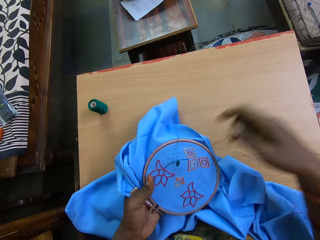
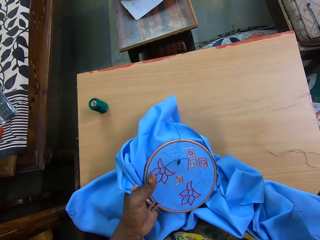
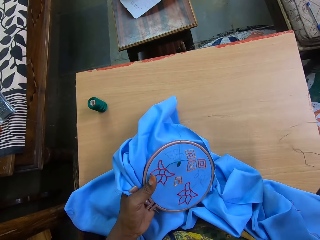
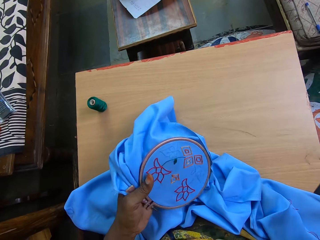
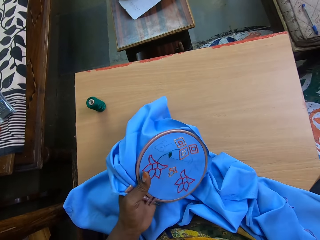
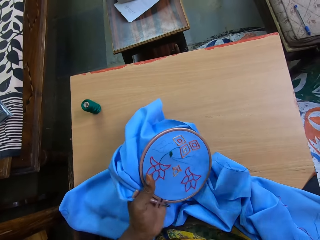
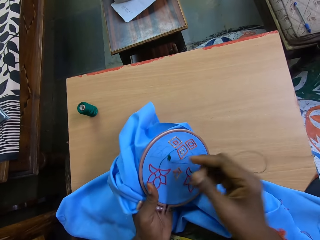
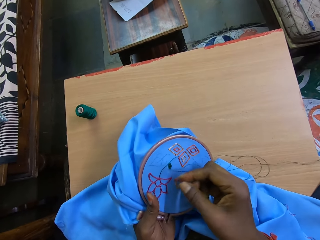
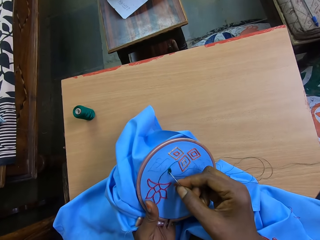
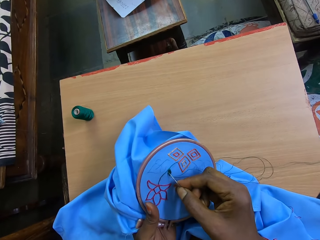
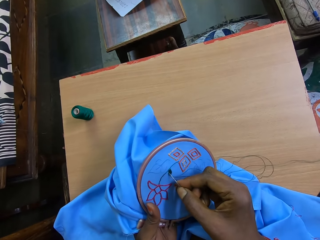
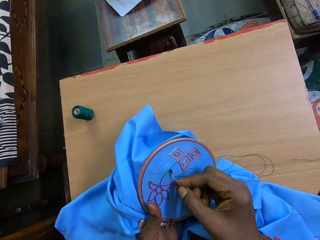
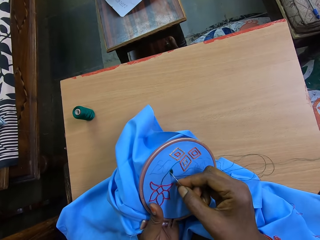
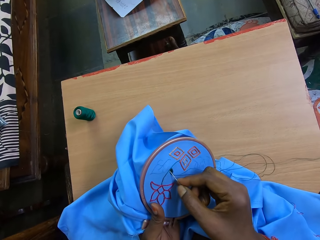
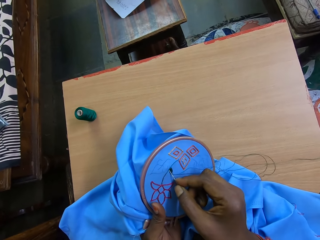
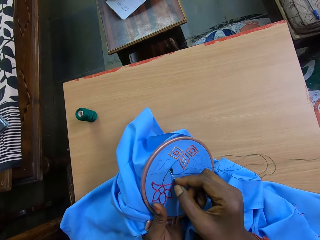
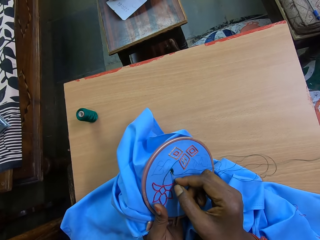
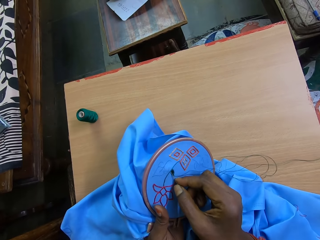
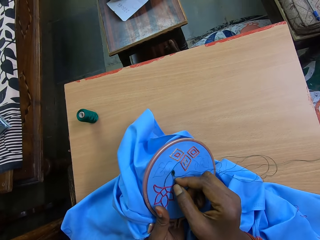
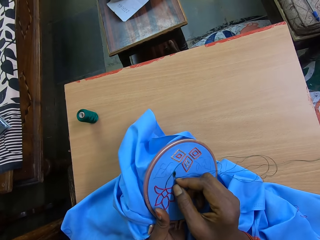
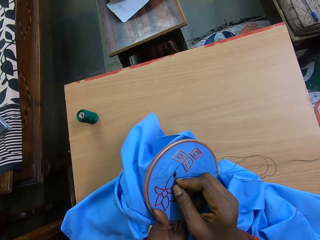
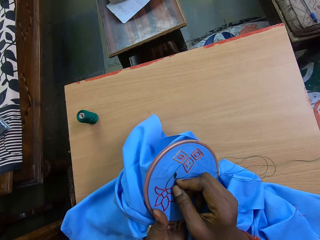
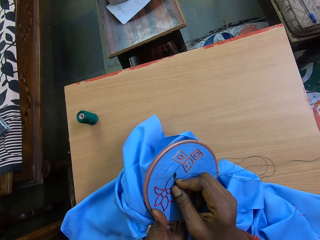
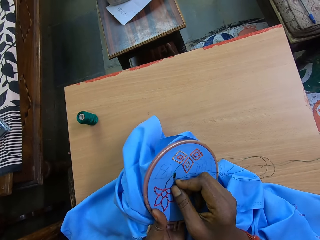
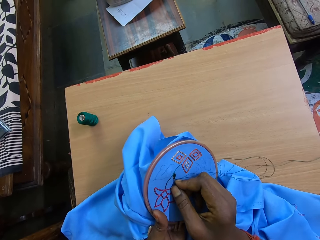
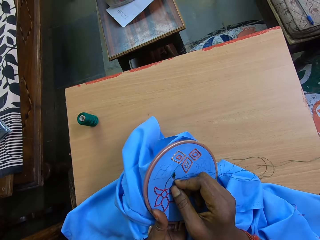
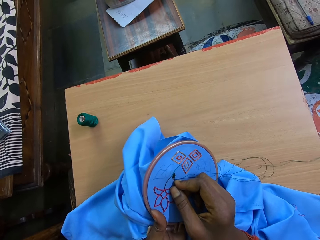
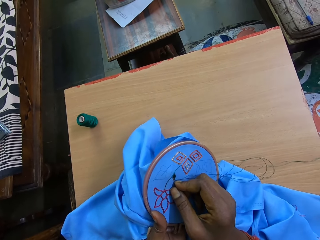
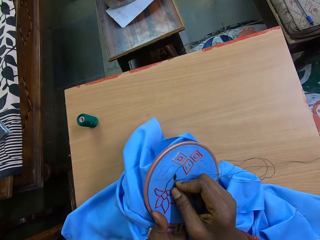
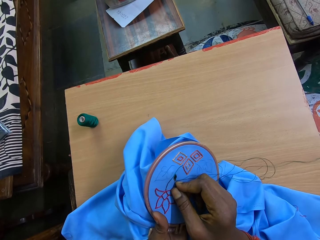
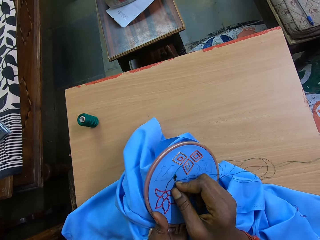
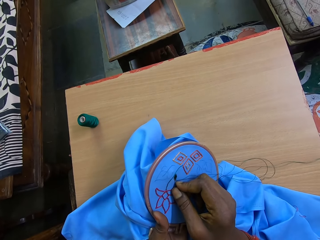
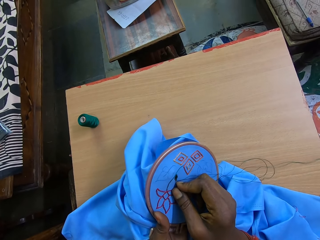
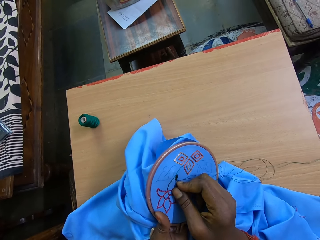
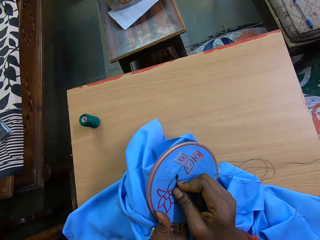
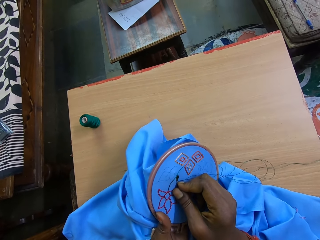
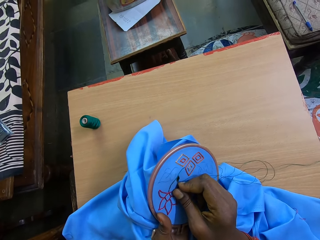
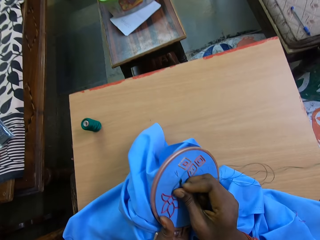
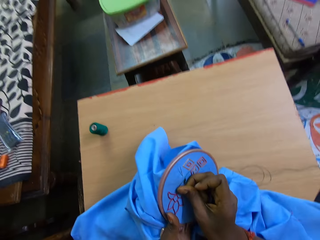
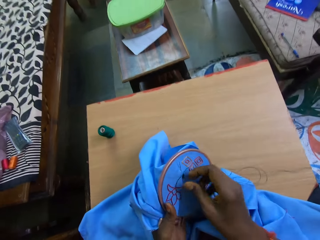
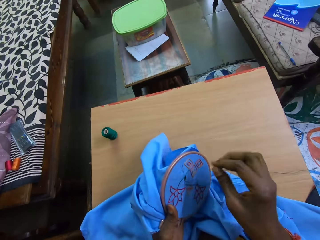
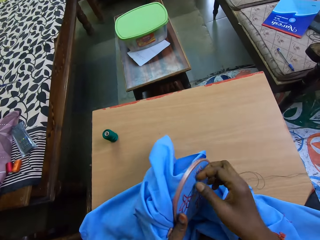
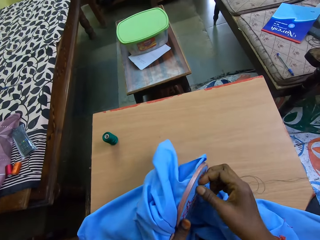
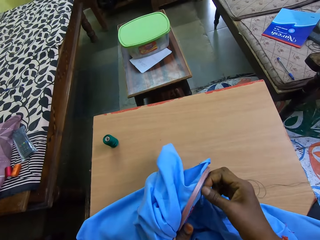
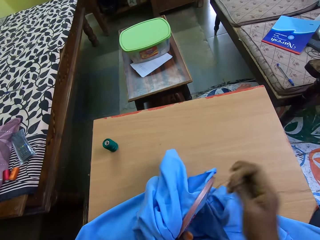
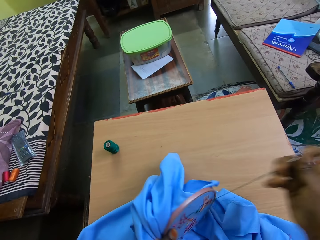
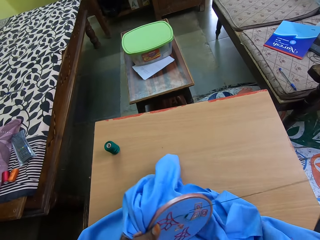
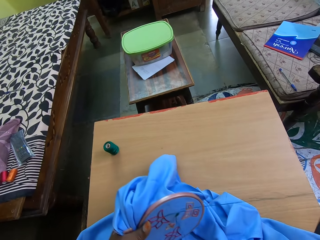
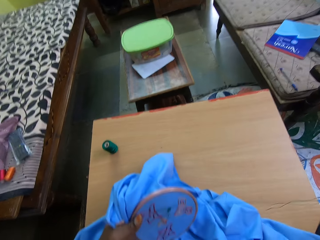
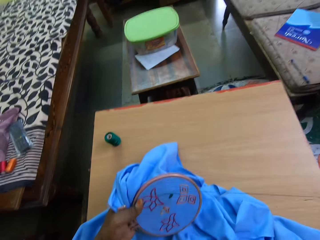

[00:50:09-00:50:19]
The camera wearer pulls the thread. She embroiders the fabric on the hoop with the needle and thread in her right hand.

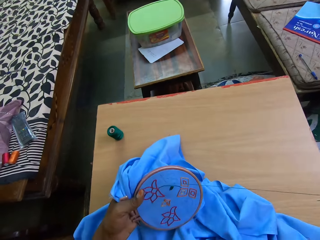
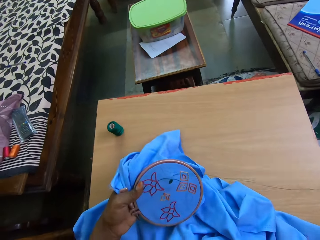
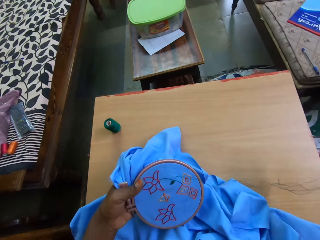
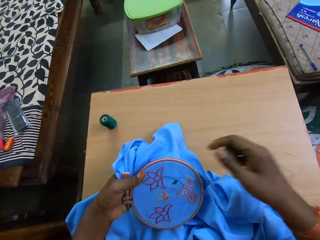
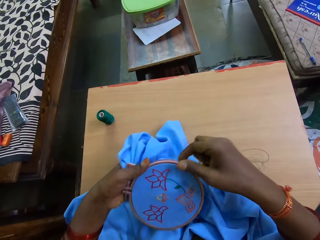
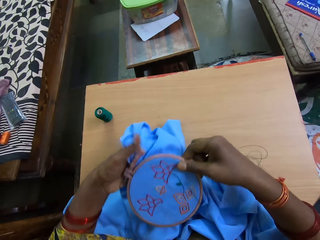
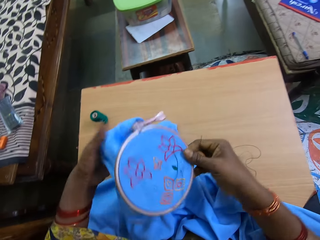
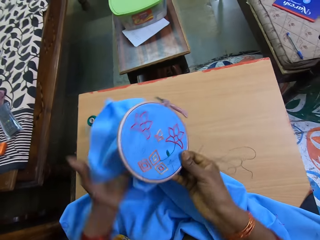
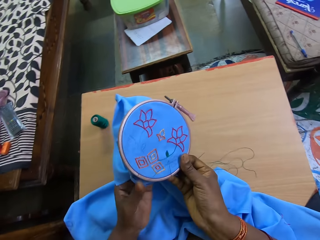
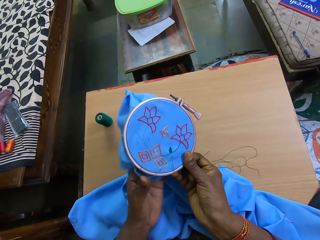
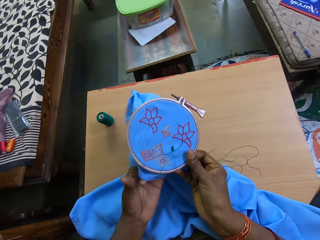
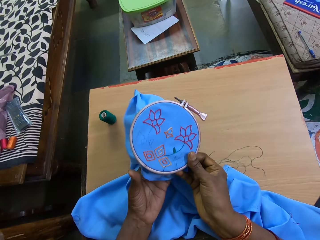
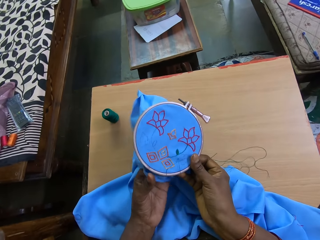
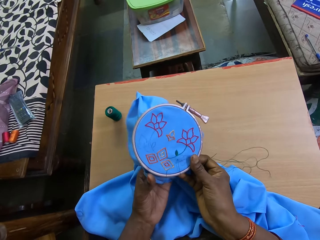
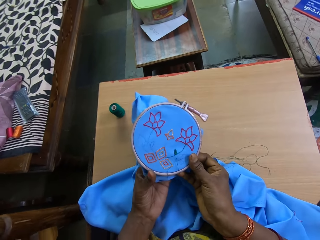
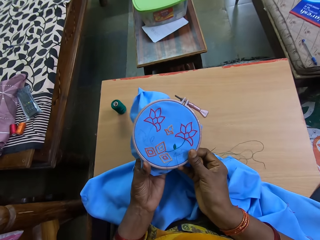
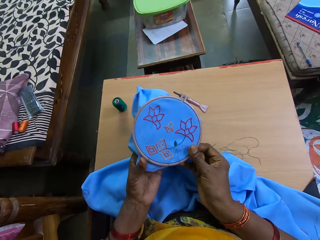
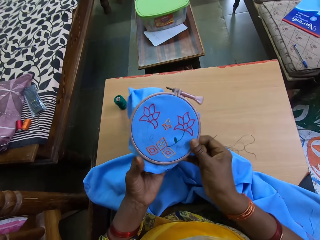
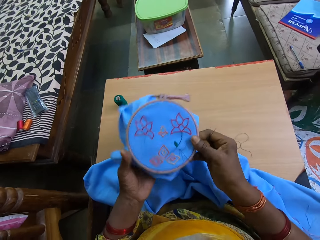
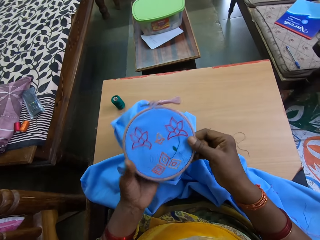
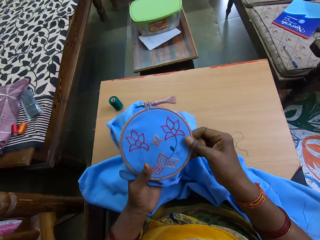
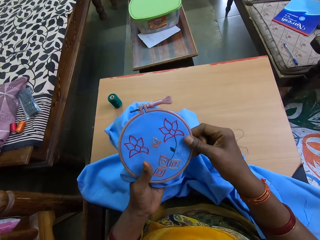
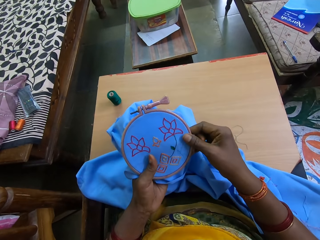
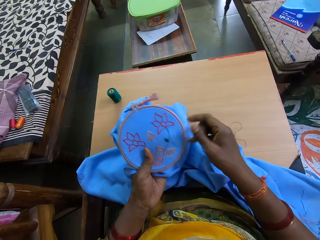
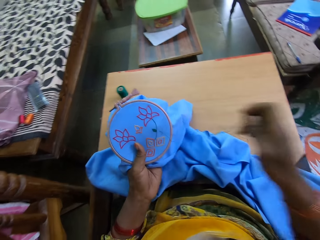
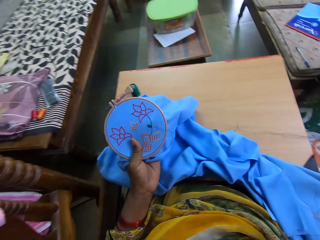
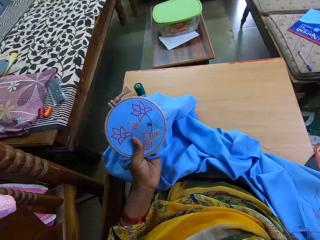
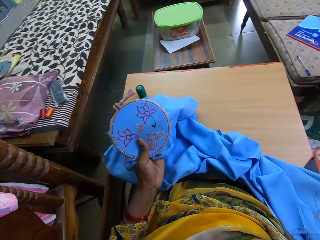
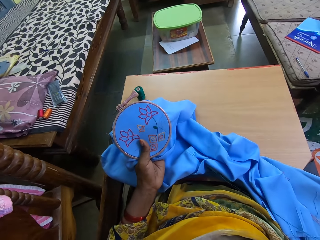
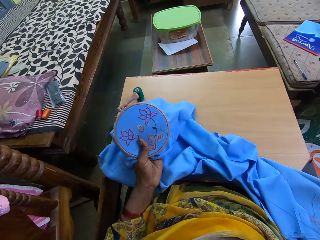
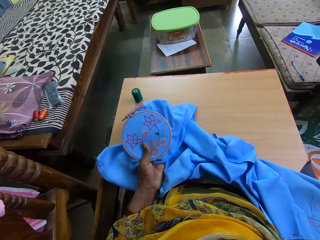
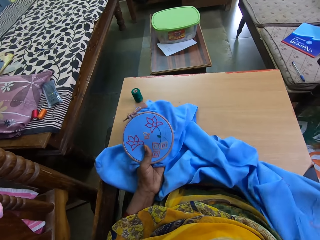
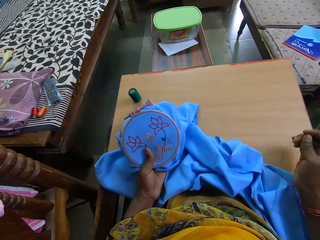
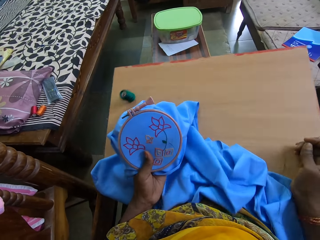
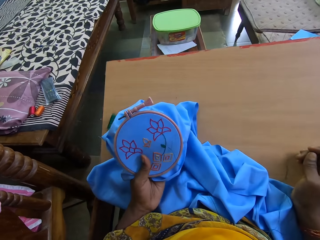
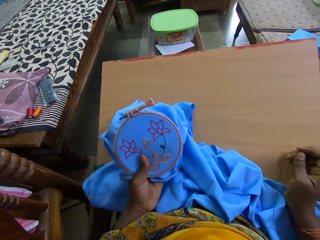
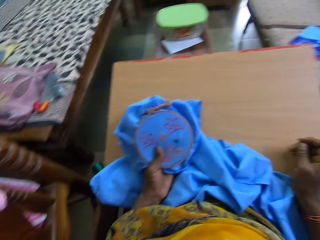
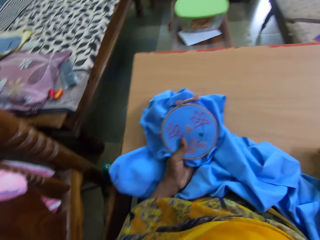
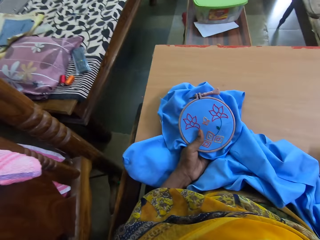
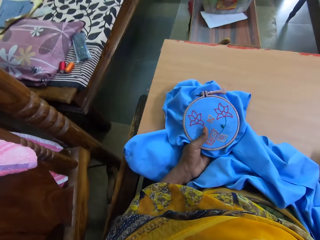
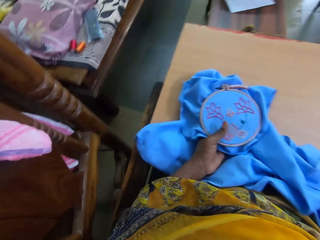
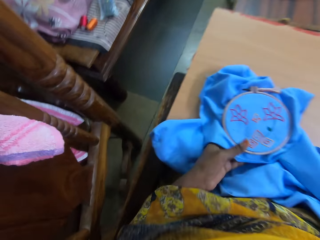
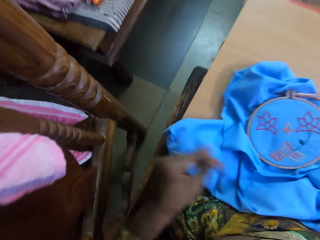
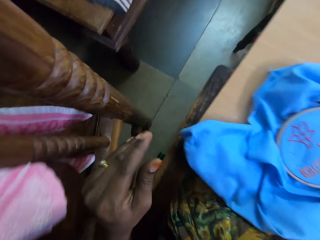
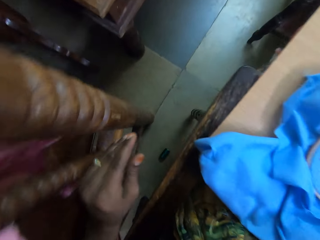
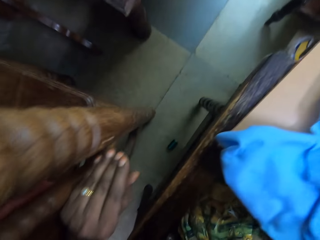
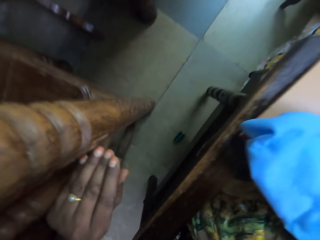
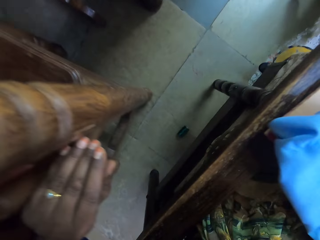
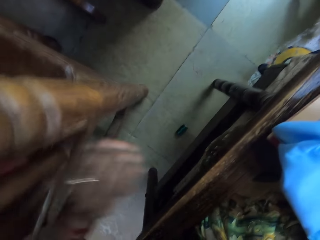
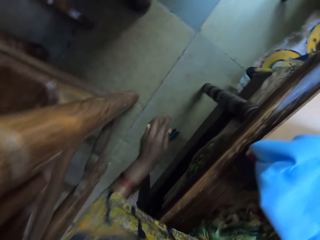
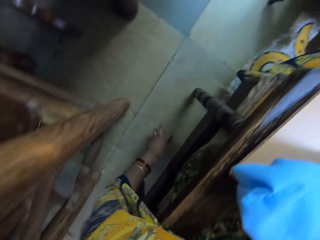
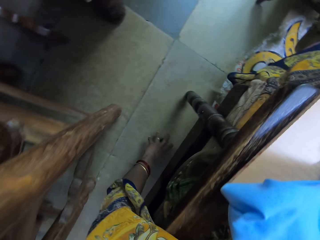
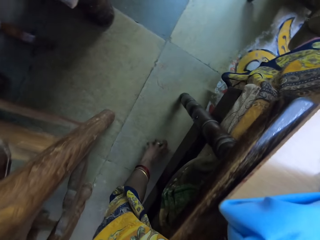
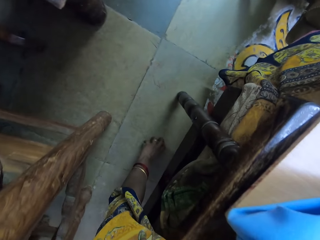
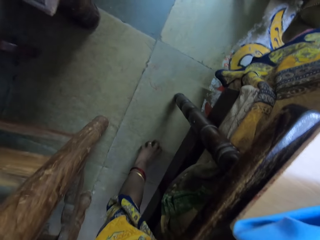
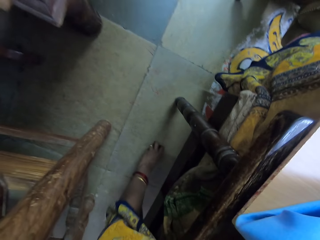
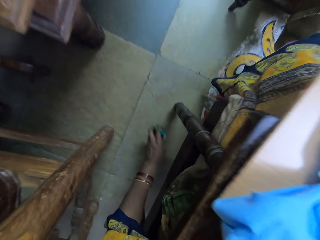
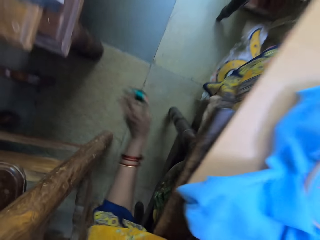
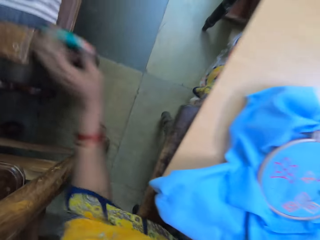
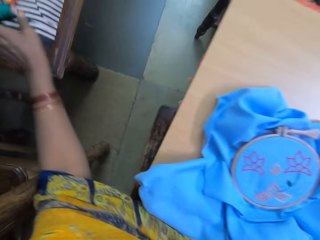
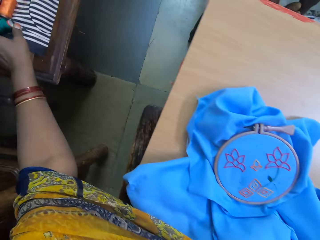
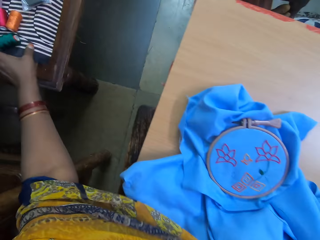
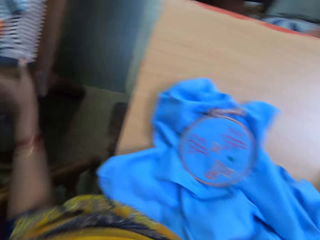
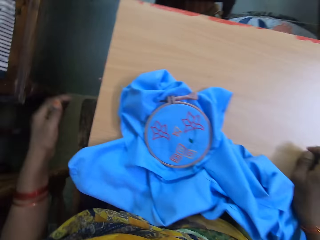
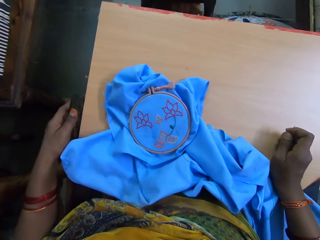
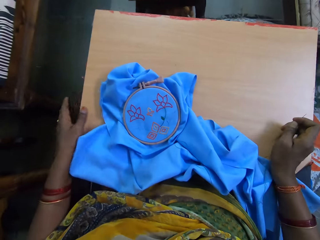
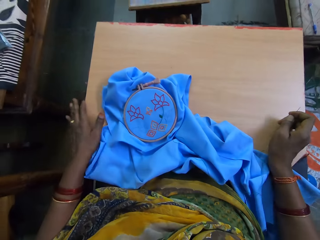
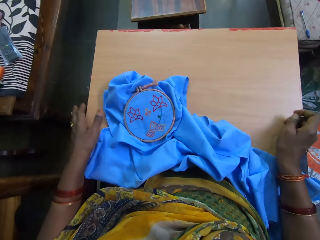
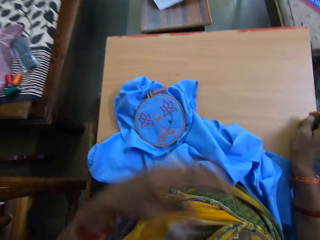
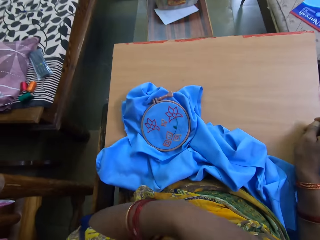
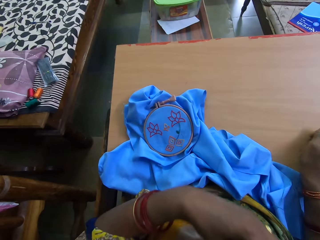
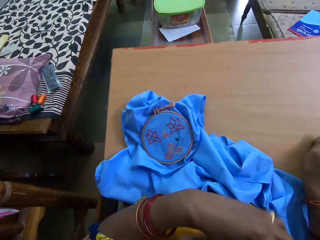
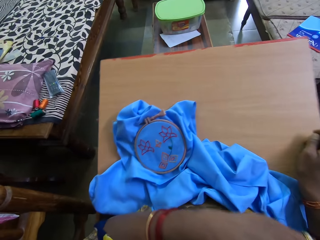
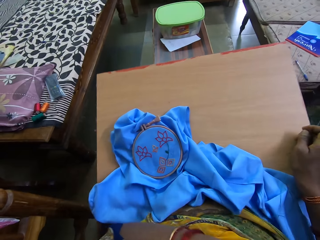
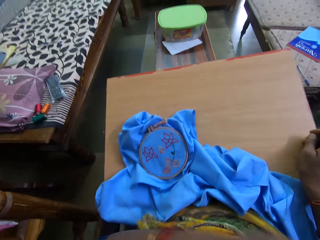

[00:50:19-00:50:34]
The camera wearer passes the embroidery hoop from her left hand to her right hand. She holds the fabric with her right hand. She holds the embroidery hoop with her left hand. She adjusts her legs. She places the embroidery hoop on a table with her left hand. She pushes a chair on the floor with her left hand. She picks up the thread on the floor with her left hand. She places the thread on the bed with her left hand. She puts her legs on the table.
